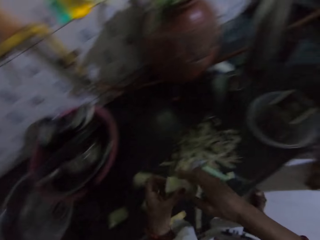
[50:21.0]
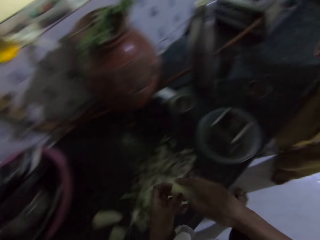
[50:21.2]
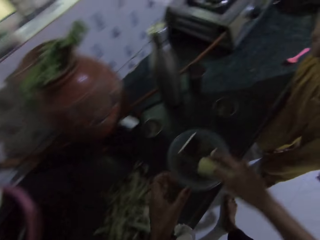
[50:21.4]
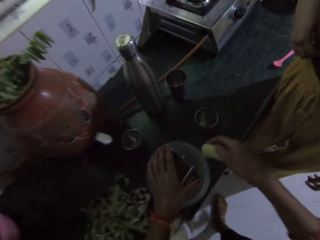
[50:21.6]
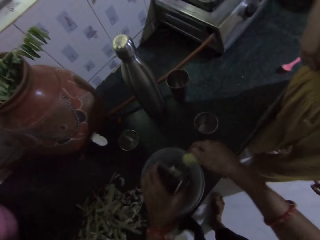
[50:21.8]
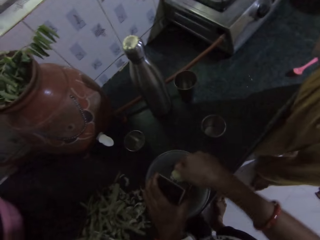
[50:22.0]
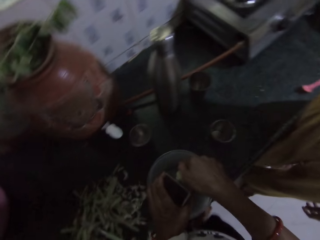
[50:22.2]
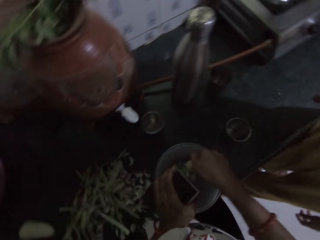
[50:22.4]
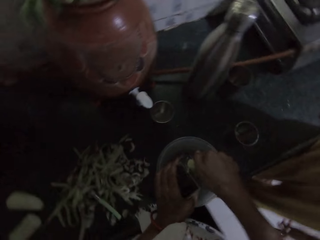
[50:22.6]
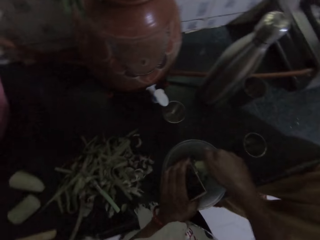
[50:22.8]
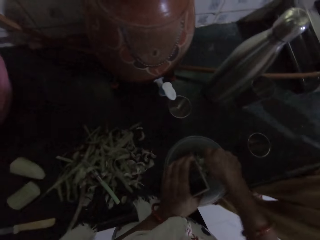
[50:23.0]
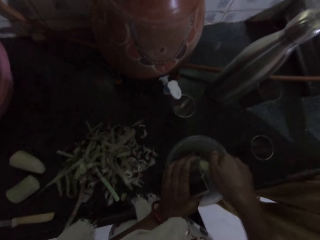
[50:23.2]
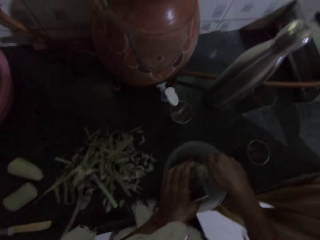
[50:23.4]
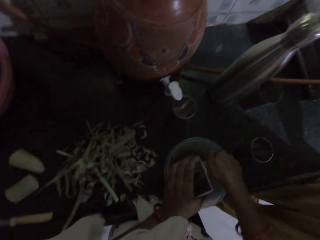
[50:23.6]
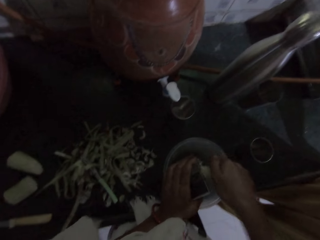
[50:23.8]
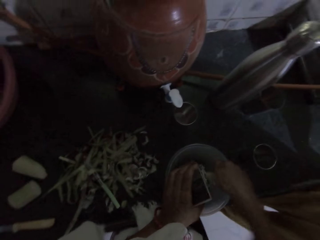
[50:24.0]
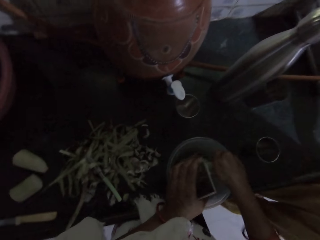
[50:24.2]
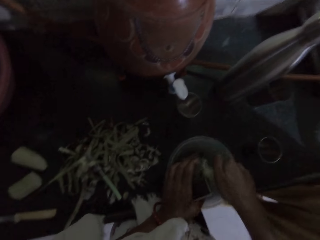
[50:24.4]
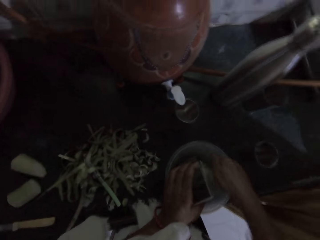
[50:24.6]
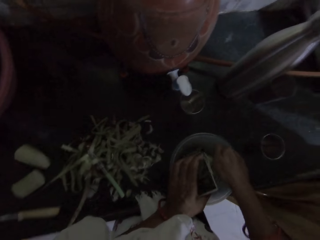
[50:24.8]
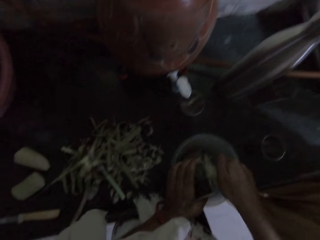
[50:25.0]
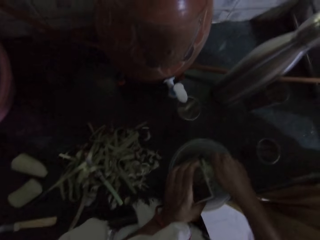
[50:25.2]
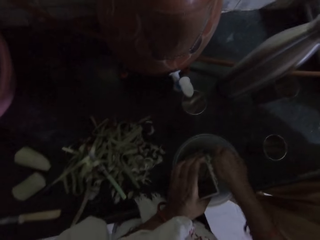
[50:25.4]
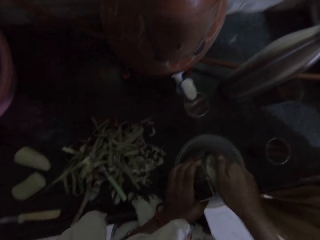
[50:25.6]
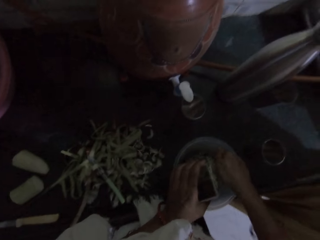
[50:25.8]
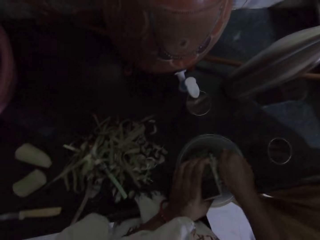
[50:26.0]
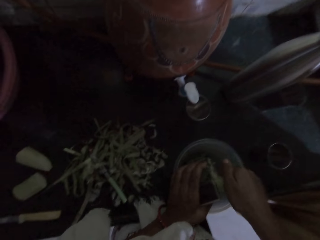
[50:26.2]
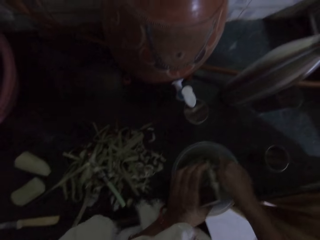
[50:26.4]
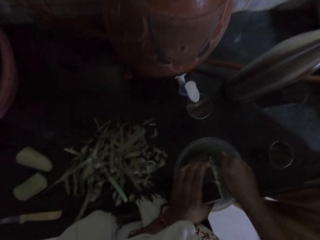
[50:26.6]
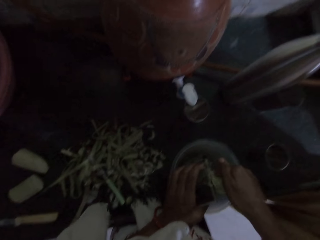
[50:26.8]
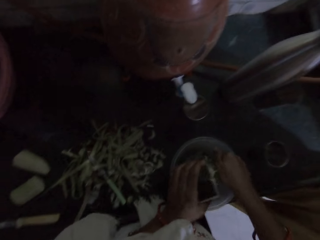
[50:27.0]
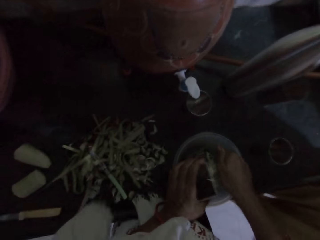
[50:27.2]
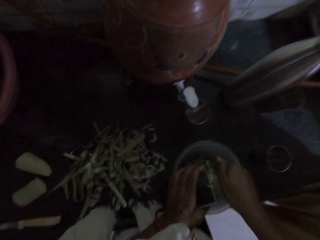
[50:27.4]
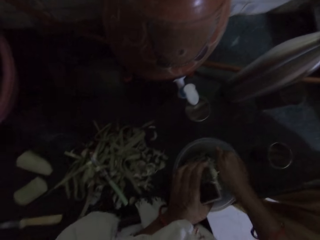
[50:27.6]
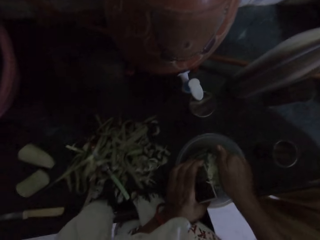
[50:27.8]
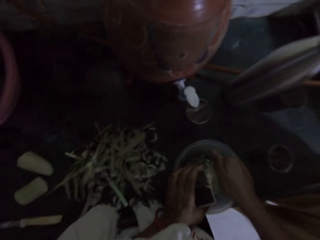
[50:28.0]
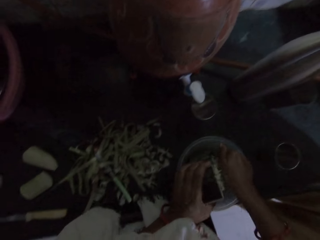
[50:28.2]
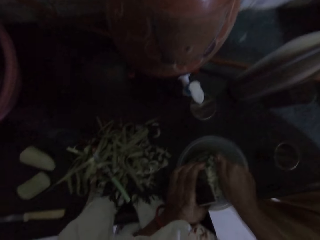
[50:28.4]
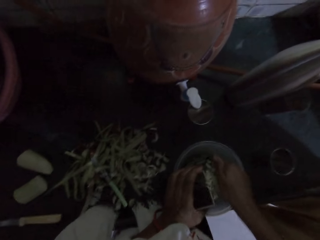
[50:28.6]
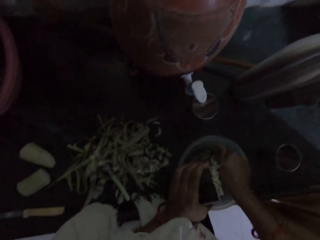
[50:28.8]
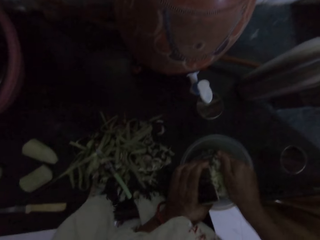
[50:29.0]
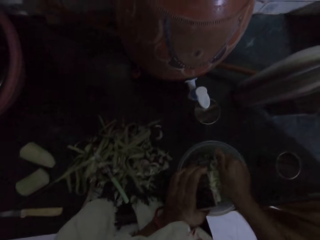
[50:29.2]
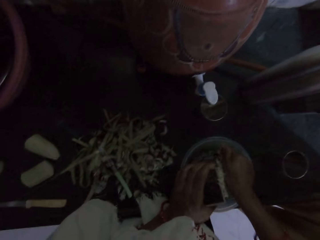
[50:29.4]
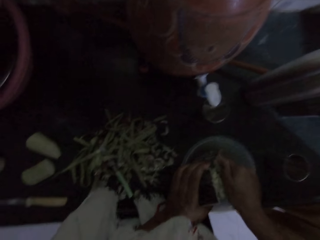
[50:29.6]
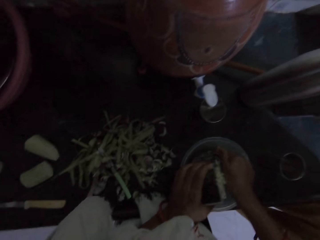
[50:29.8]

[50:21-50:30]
The camera wearer passes the sliced potato to her right hand. She raises the grater inside the plate on the countertop with her left hand. She grates the sliced potato into the plate with the grater in her right hand.

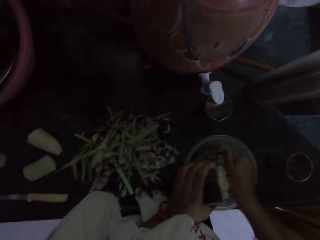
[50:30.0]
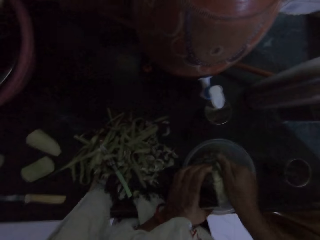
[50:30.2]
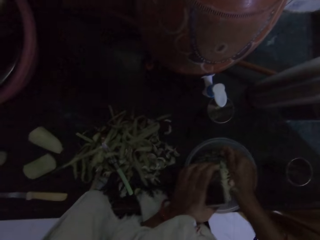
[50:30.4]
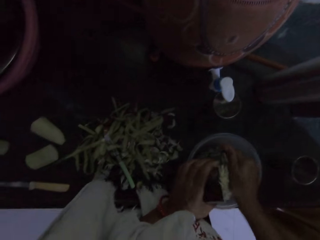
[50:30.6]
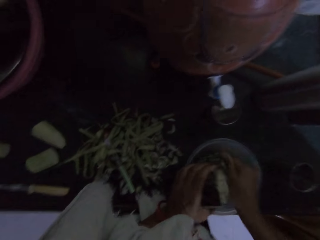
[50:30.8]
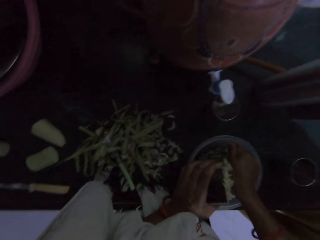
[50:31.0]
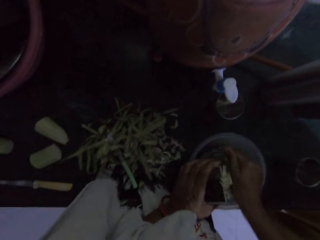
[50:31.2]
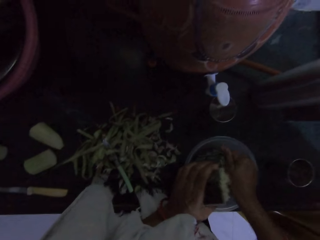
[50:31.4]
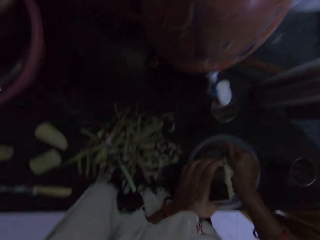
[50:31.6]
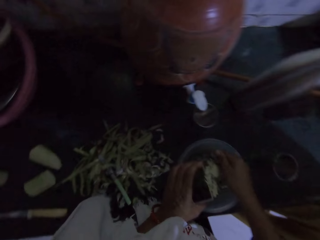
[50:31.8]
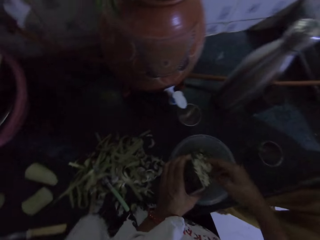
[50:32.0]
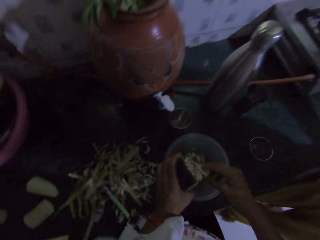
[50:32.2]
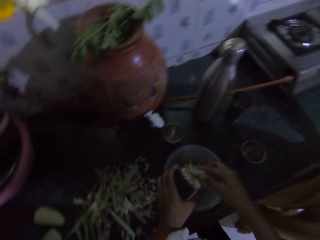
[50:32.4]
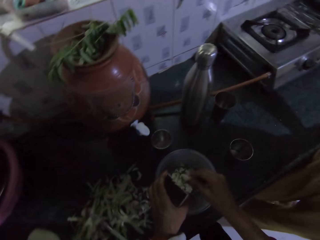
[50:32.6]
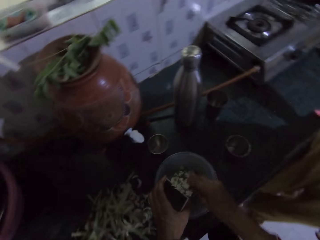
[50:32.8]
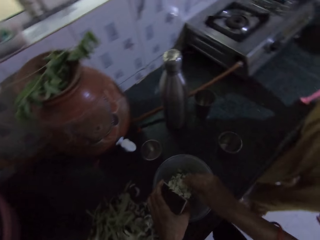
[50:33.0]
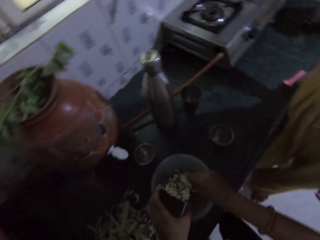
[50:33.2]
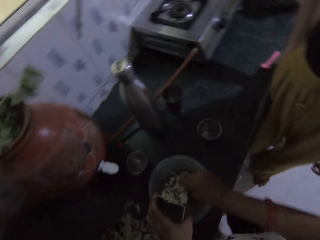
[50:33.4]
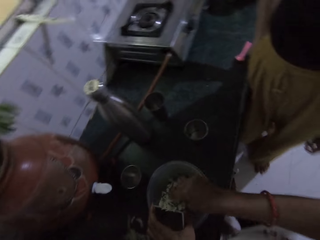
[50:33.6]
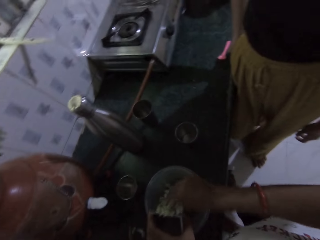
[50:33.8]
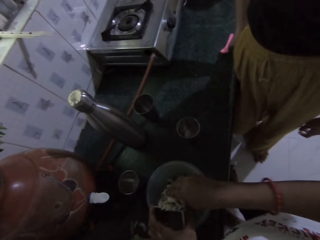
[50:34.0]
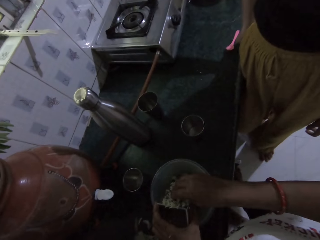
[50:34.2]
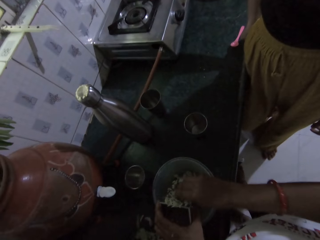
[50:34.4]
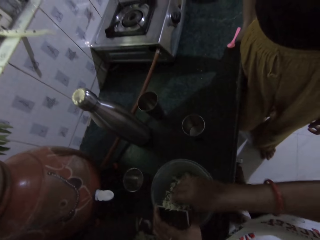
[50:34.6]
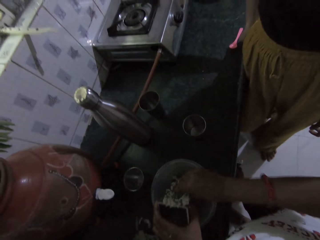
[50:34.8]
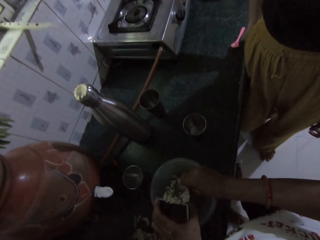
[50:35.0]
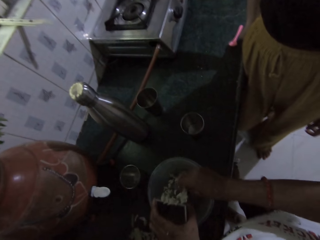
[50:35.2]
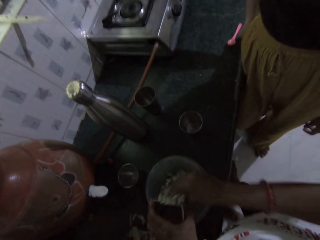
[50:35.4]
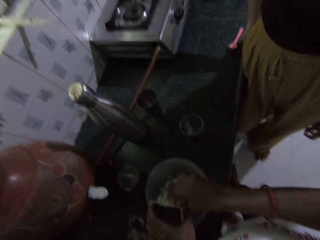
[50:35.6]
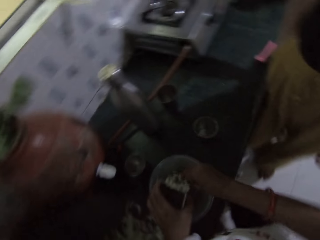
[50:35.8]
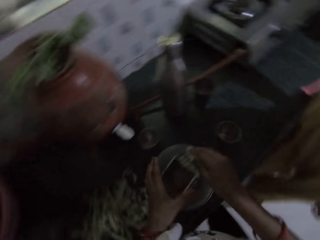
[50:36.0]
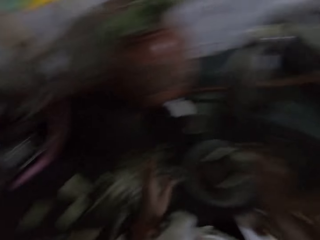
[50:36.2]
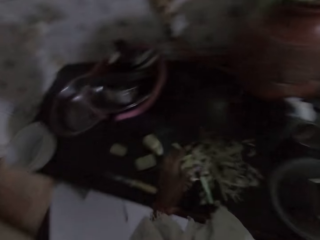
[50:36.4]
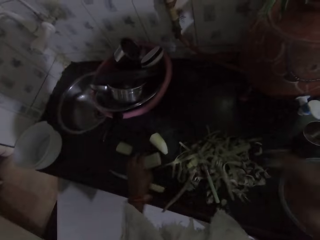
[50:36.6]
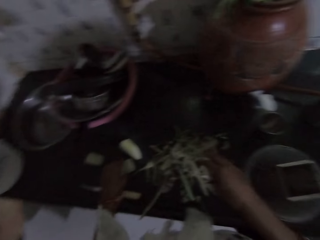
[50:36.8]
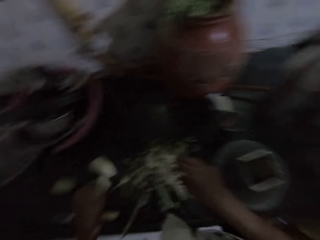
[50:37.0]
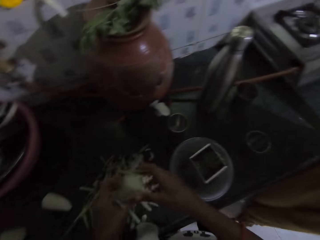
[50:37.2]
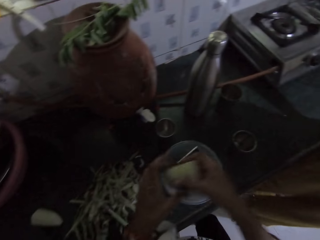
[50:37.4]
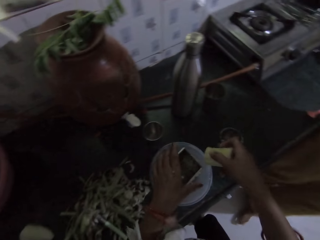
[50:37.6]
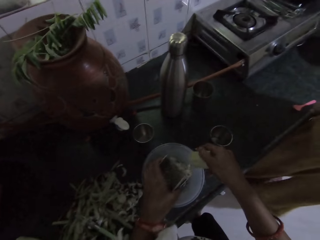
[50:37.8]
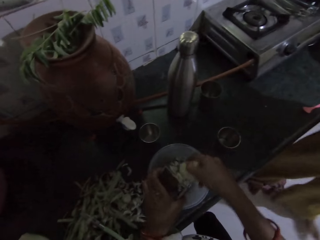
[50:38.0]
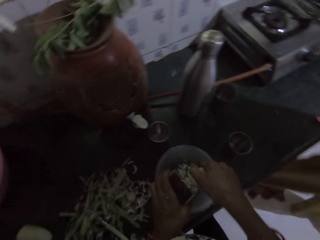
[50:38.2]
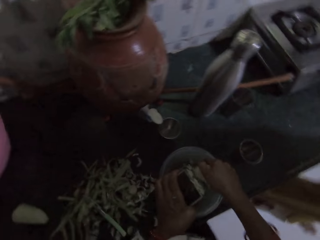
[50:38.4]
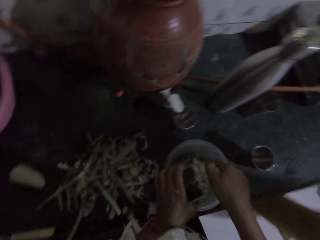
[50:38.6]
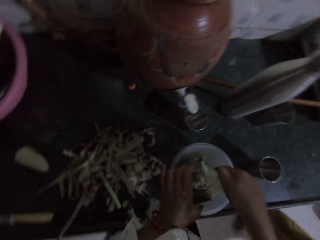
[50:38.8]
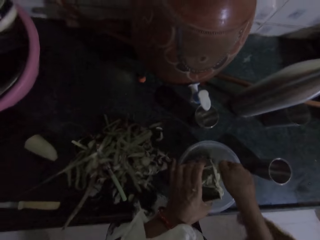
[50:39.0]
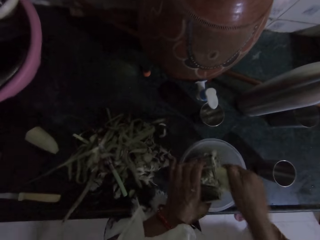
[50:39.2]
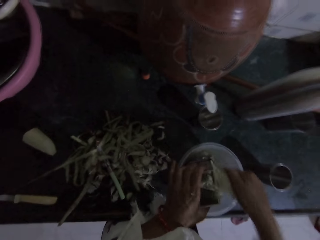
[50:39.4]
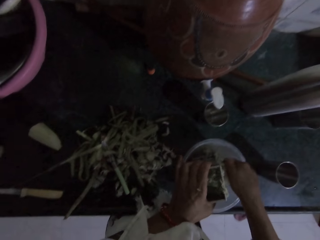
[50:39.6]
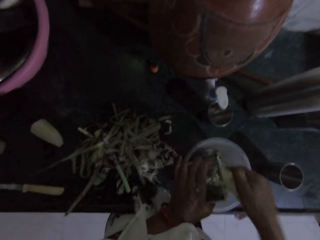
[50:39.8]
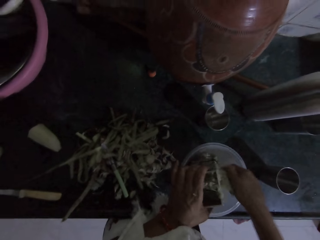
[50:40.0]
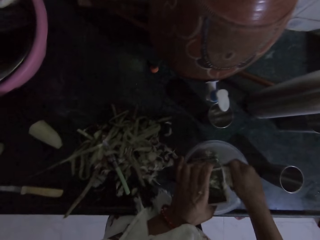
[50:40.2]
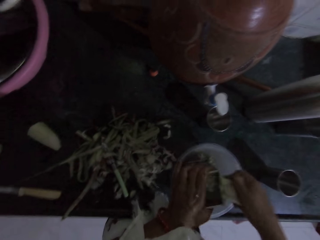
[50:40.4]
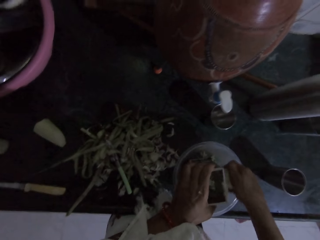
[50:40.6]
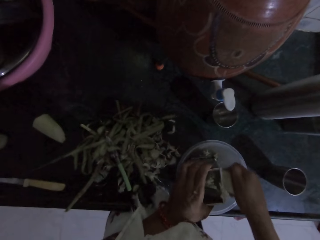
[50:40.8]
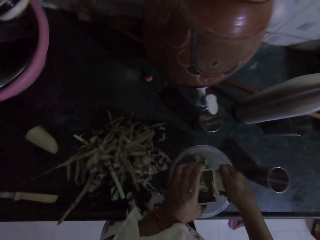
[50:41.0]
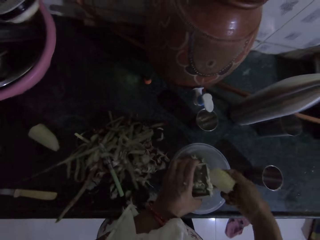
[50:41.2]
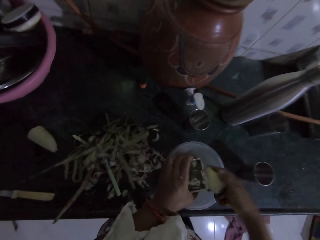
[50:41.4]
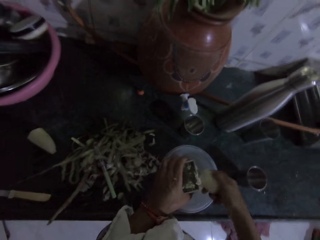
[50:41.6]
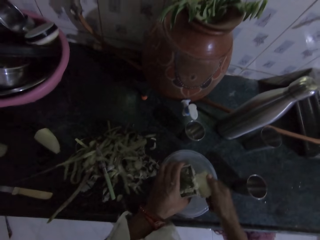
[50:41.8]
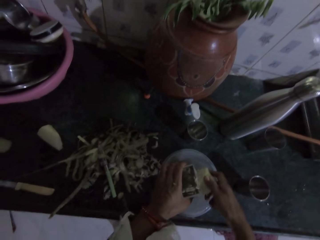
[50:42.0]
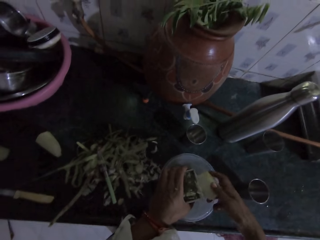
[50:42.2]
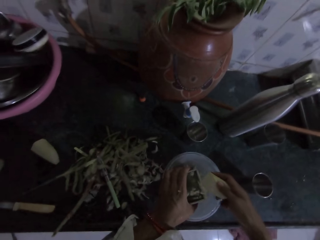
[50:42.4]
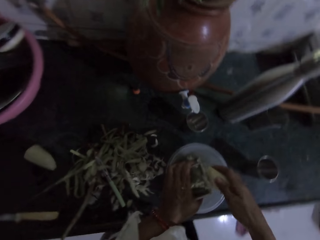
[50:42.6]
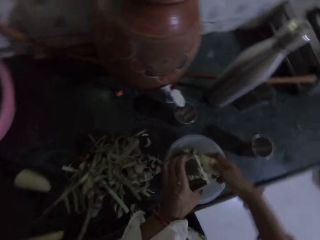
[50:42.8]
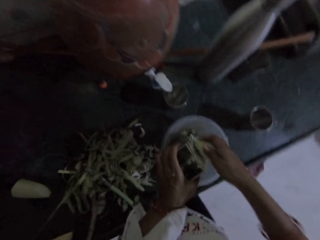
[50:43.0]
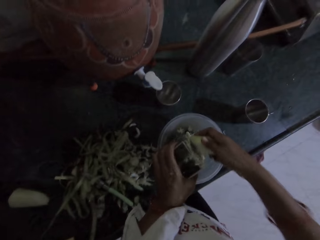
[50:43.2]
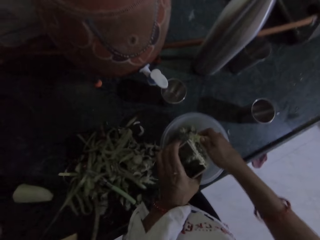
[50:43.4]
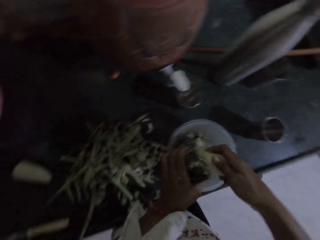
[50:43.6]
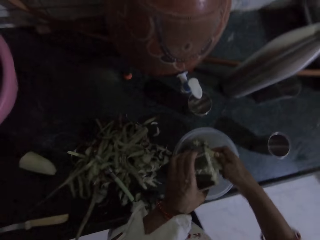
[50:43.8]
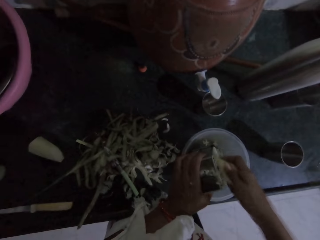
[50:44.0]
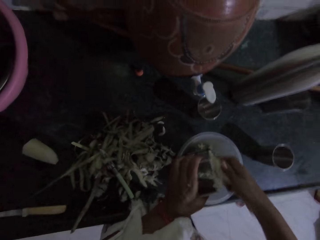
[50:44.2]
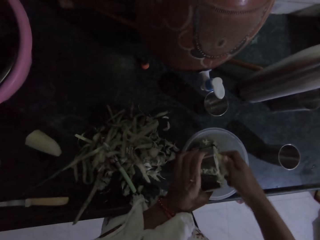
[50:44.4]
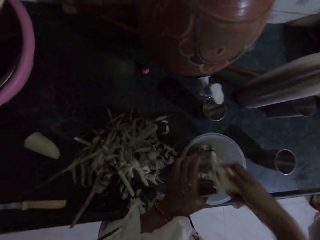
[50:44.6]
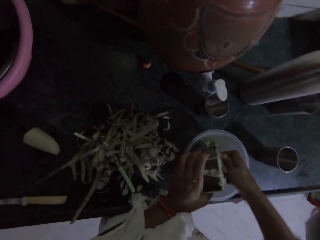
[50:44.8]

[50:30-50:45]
The camera wearer adjusts the sliced potato on the grater with her right hand. She grates the sliced potato into the plate with the grater in her right hand. She drops the sliced potato on the countertop with her right hand. She picks up the sliced potato from the countertop with her left hand. She passes the sliced potato to her right hand. She raises the grater inside the plate on the countertop with her left hand. She grates the sliced potato into the plate with the grater in her right hand. A woman walks. The camera wearer adjusts the sliced potato on the grater with her right hand. She grates the sliced potato into the plate with the grater in her right hand.
